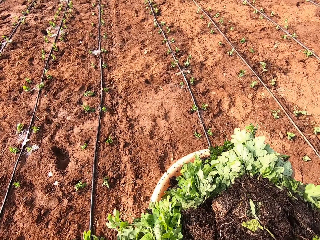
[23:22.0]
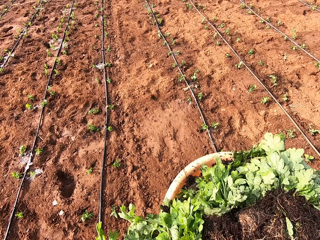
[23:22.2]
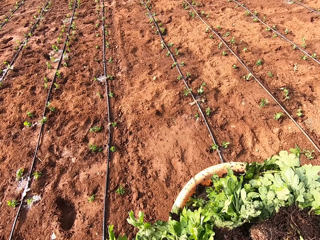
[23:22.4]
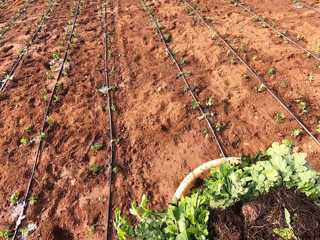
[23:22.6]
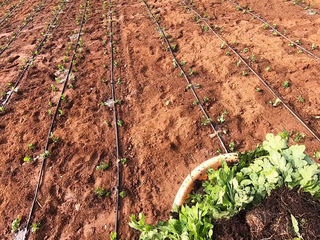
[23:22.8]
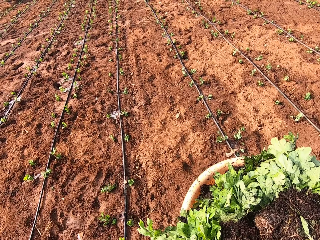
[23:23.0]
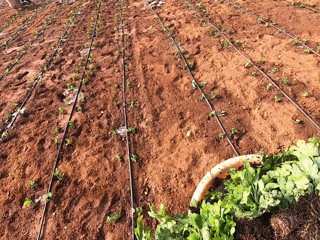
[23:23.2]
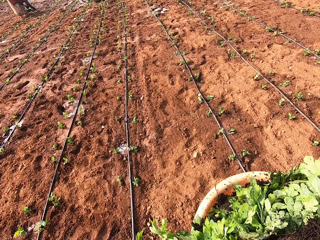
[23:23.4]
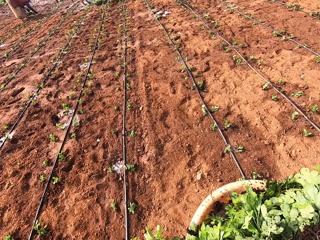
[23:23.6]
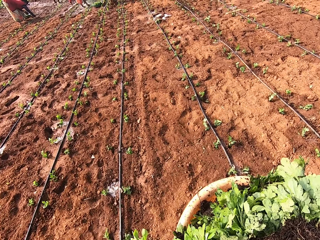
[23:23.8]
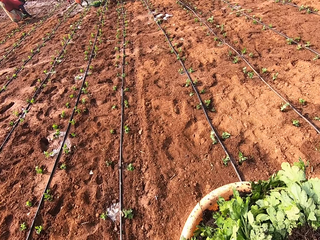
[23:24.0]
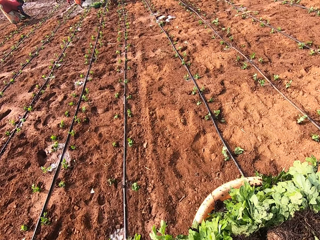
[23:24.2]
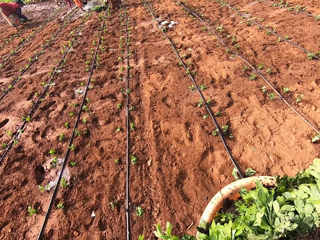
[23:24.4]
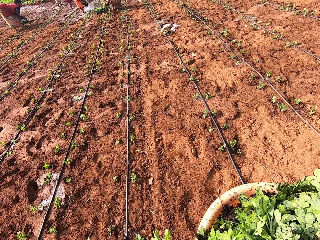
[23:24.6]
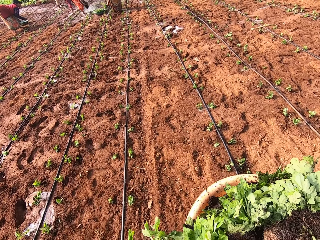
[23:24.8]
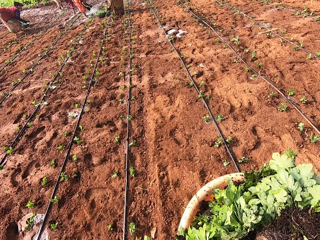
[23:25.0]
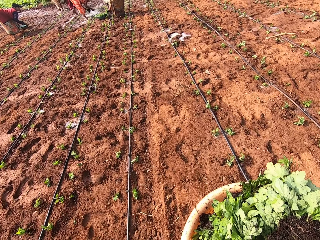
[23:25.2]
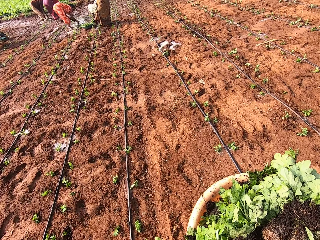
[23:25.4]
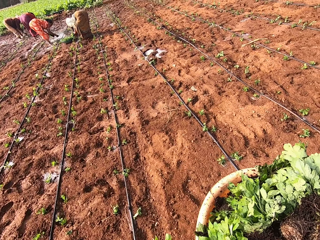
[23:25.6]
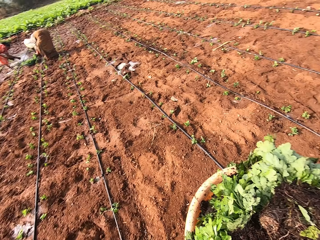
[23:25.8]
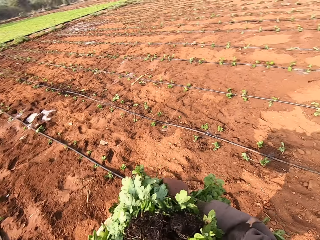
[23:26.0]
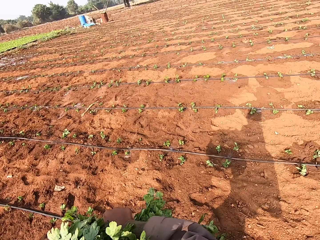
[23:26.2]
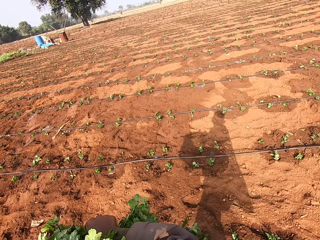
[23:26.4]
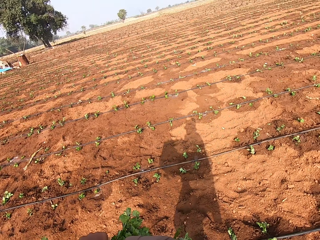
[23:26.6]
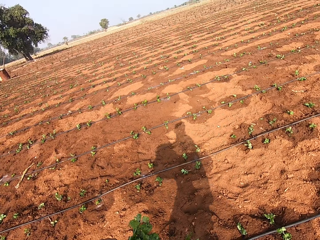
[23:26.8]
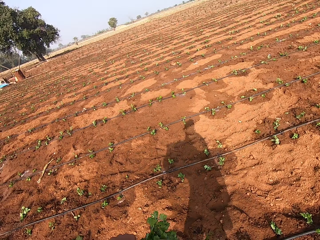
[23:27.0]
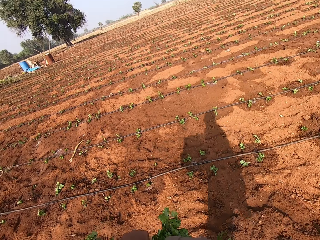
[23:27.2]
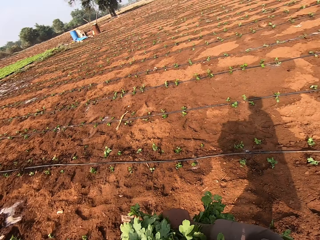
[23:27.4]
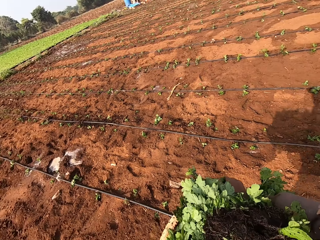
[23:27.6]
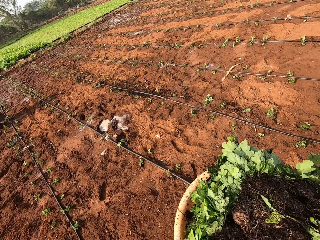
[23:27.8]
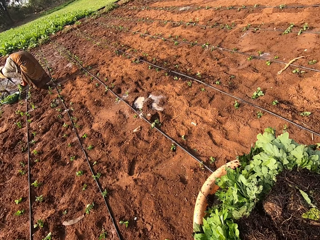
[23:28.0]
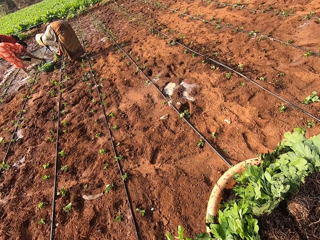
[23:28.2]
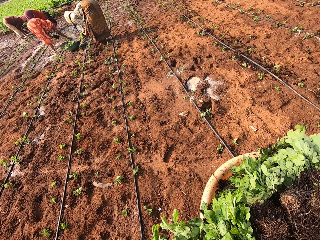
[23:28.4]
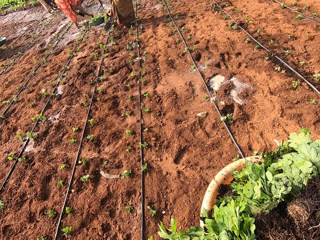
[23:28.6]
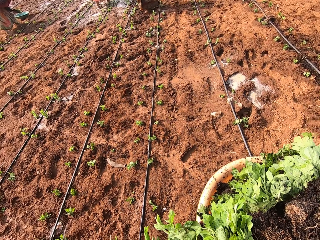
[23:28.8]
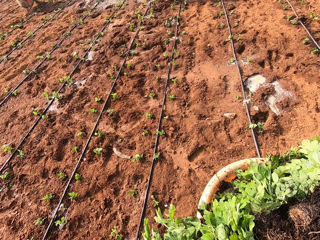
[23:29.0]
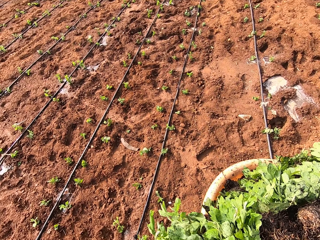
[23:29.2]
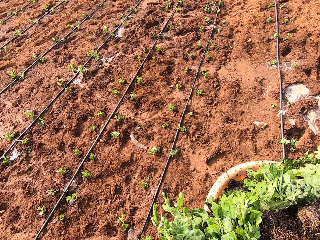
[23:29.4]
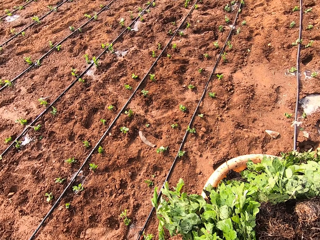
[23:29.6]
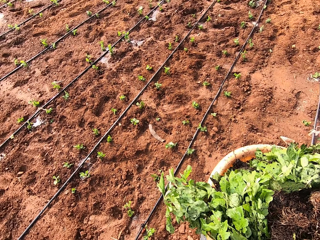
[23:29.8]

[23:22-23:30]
A woman plants vegetables in the soil with her right hand. Another woman plants vegetables in the soil with her right hand. The other woman picks vegetables from her left hand with her right hand. The first woman picks vegetables from her left hand with her right hand. A third woman holds some vegetables in her left hand. The third woman picks up a bowl of vegetables with her right hand.

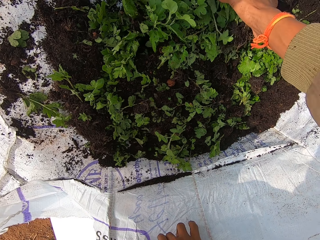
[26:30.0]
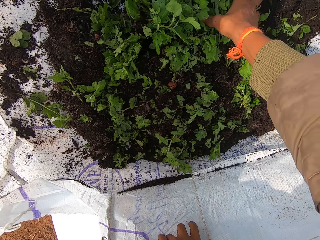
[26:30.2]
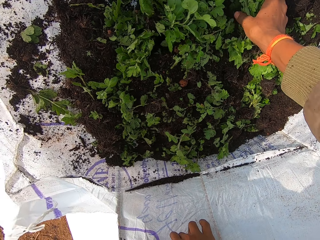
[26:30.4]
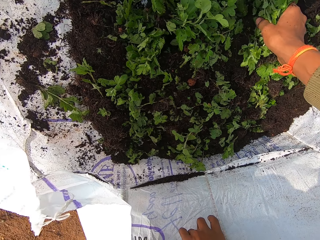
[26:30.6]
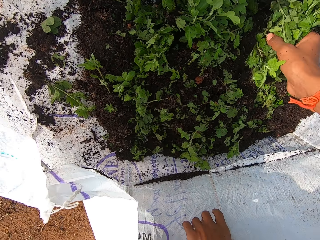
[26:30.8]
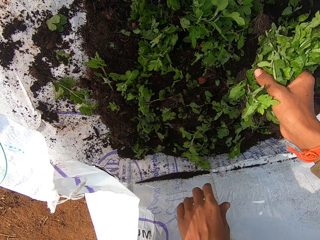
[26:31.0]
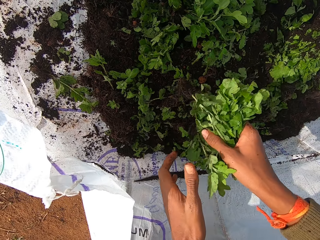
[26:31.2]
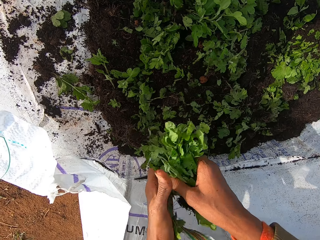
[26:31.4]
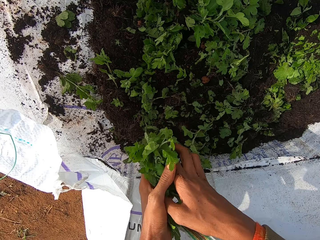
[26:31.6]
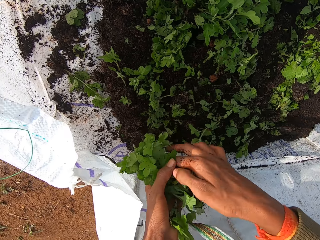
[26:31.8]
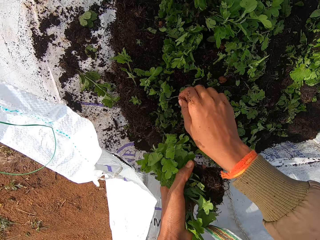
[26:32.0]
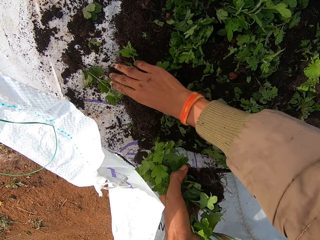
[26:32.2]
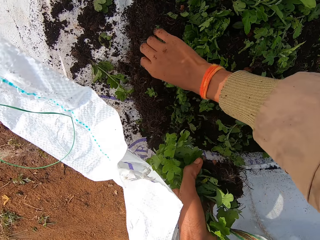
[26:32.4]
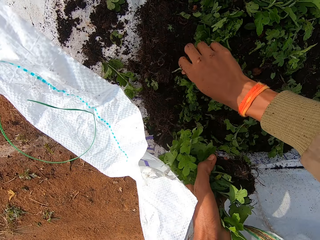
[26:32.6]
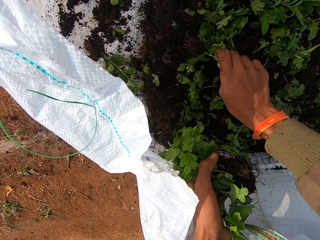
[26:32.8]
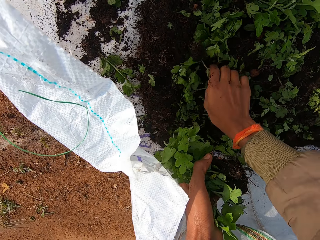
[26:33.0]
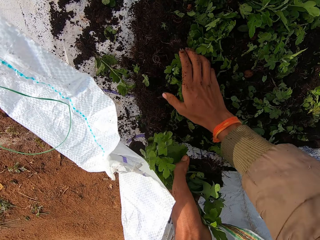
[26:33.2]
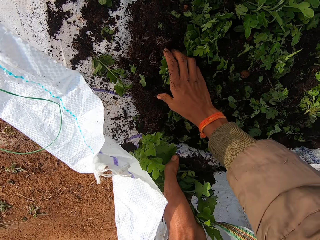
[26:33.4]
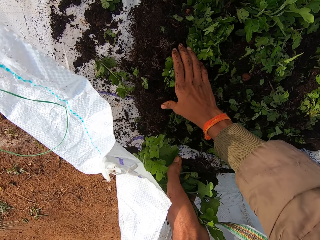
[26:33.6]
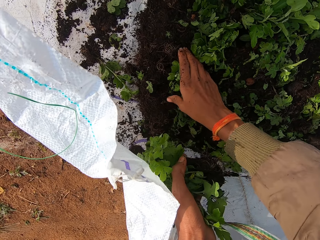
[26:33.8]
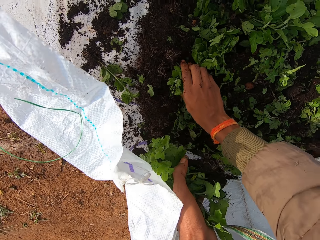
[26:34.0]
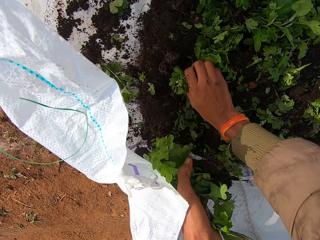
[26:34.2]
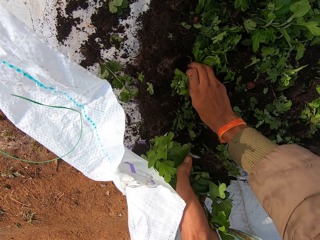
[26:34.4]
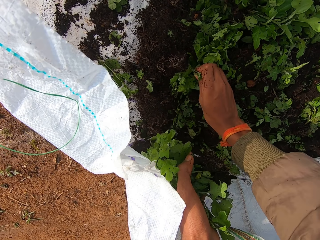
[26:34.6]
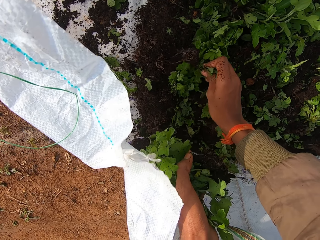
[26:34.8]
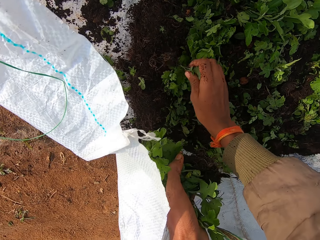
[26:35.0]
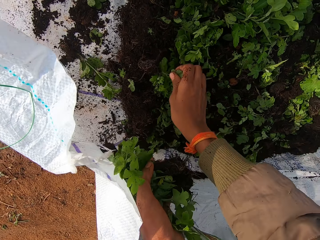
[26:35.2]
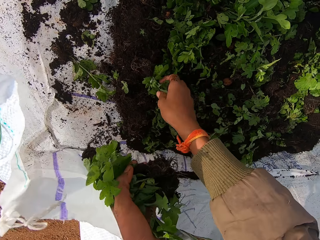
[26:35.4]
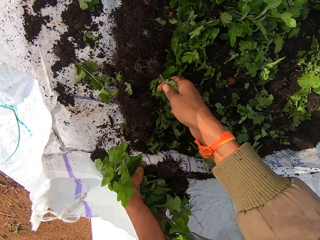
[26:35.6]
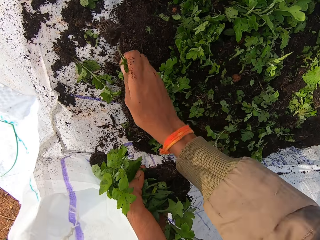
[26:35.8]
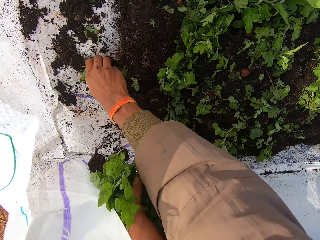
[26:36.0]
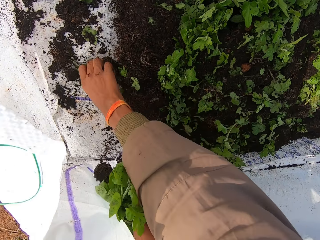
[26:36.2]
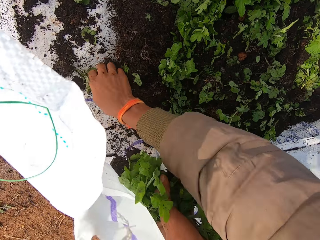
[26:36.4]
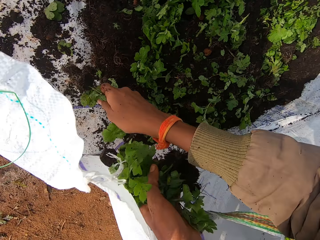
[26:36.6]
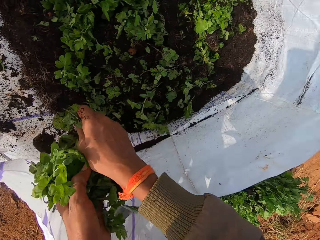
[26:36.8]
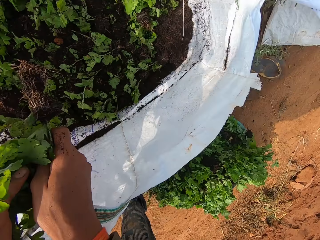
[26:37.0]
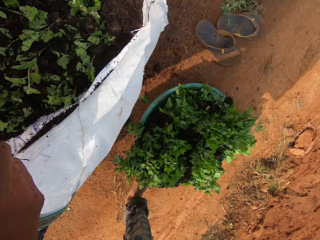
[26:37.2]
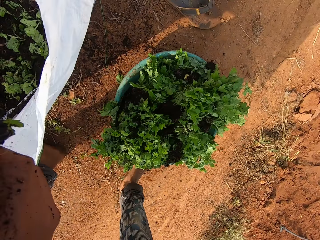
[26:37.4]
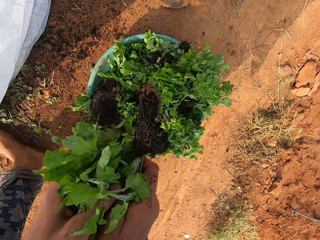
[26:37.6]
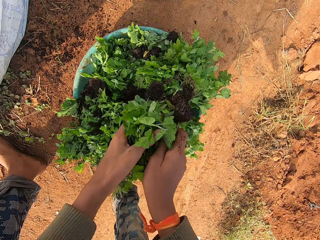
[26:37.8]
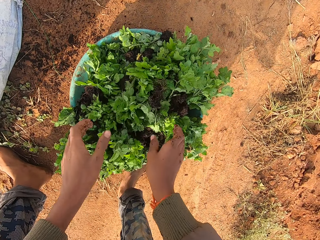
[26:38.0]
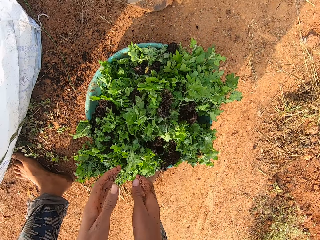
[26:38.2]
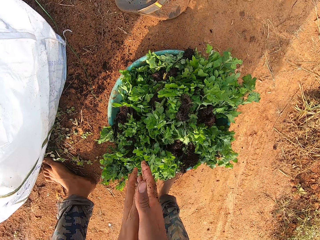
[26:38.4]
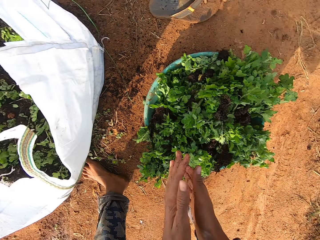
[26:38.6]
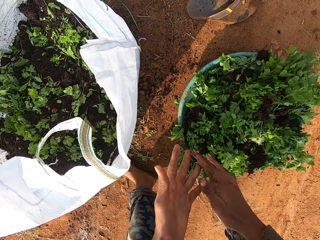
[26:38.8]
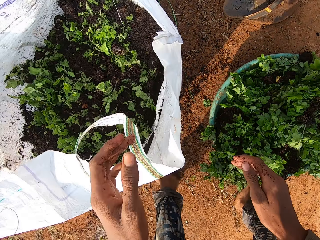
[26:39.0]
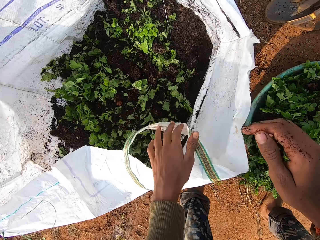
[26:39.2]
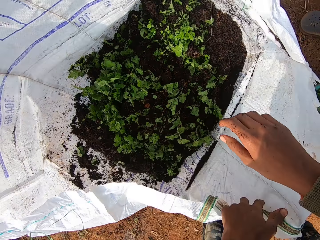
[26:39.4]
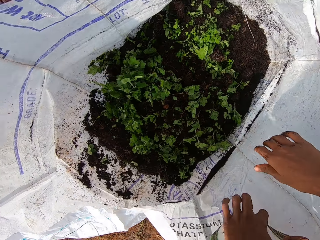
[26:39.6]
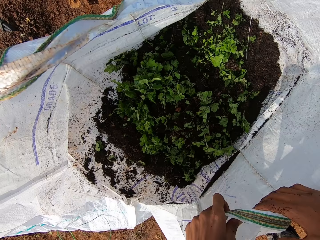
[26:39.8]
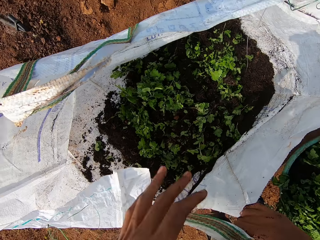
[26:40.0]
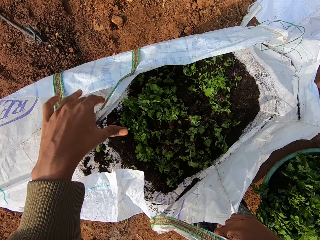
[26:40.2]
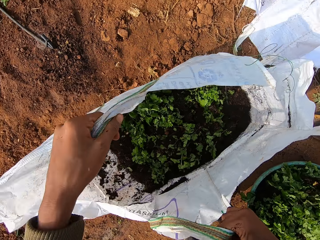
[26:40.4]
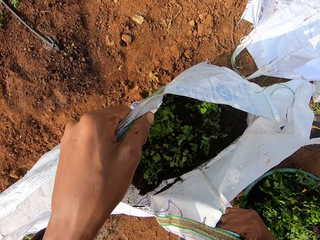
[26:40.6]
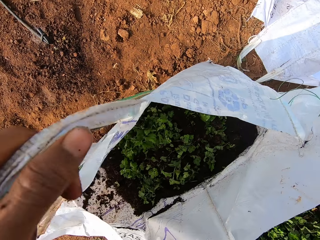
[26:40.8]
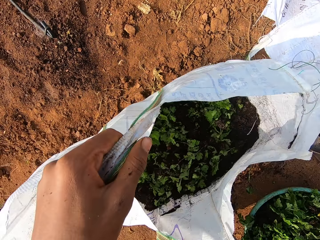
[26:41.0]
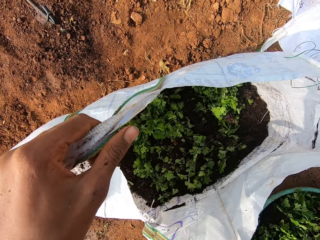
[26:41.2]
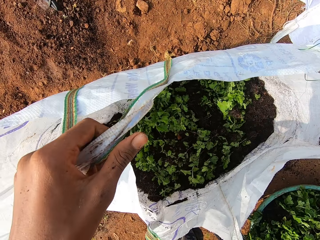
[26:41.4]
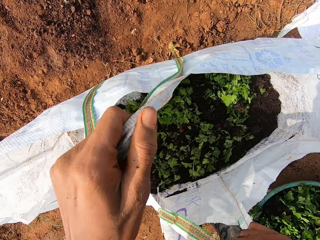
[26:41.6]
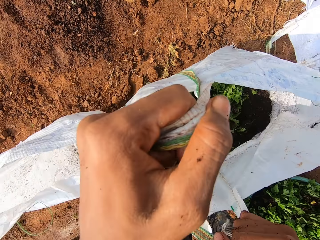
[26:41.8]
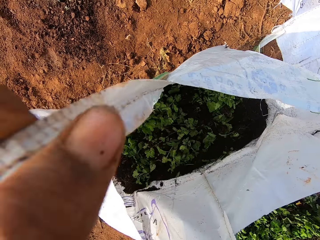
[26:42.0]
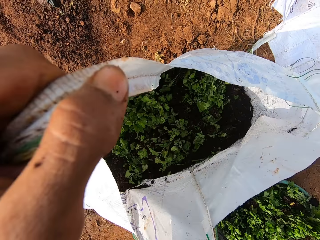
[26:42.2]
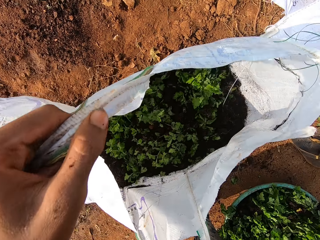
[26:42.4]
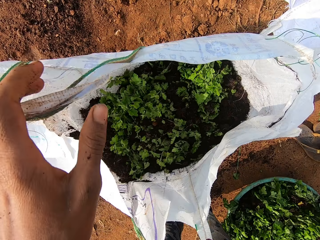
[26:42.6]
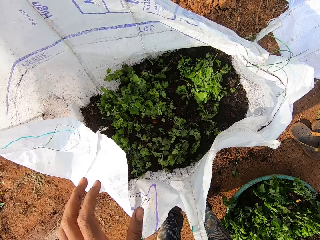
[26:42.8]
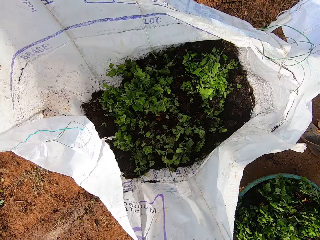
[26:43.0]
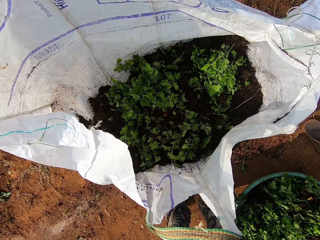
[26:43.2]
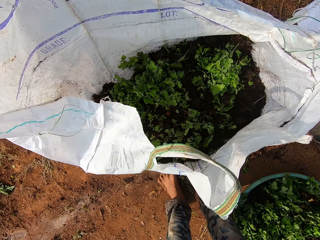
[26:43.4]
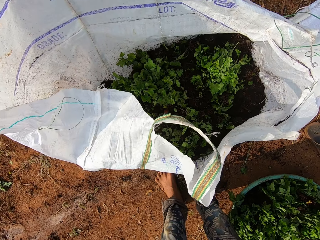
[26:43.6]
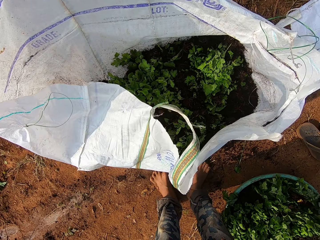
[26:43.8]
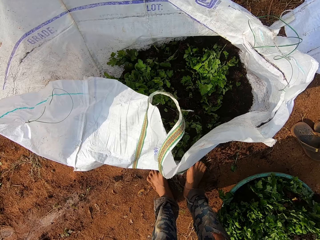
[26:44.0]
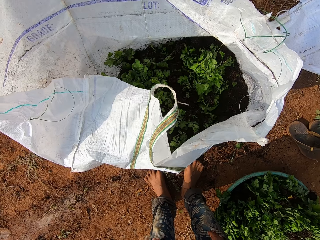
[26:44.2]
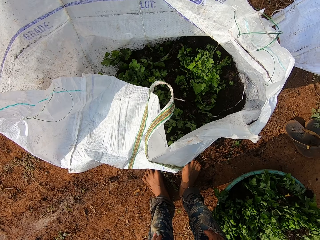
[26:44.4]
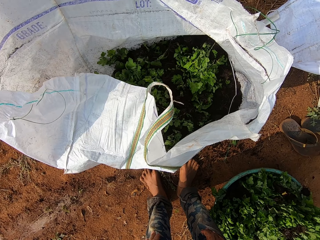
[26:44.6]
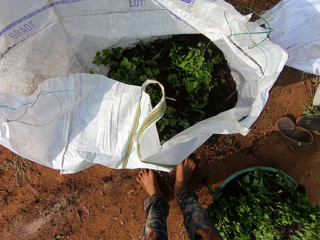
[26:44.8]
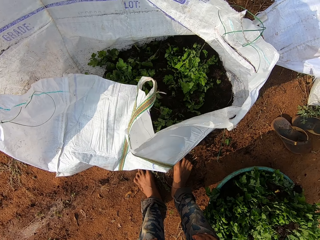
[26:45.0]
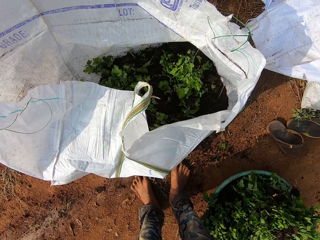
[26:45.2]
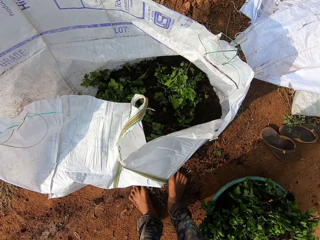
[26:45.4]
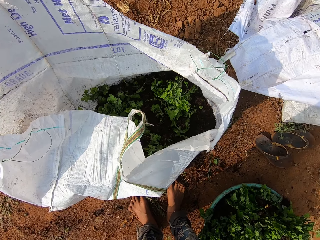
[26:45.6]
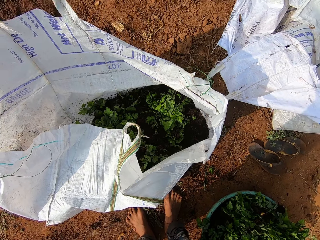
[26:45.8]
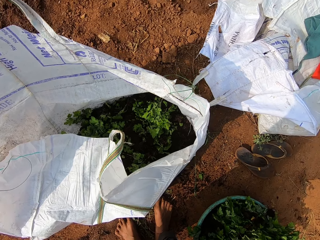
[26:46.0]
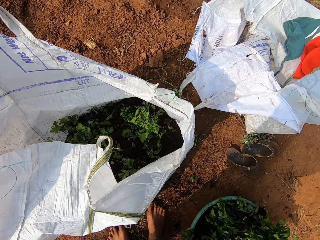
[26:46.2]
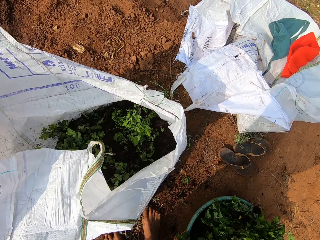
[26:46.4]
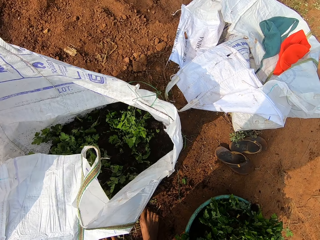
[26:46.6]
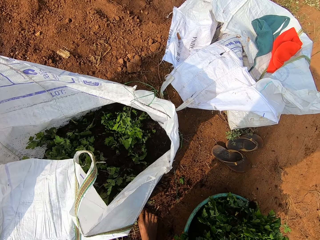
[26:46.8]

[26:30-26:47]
The camera wearer passes the vegetables from her right hand to her left hand. She picks some vegetables from the sack with her right hand. She presses the vegetables in her right hand against the vegetables in her left hand. She drops the vegetables in the bowl on the soil with both hands. She wipes both hands together. She pulls open the sack of vegetables with her left hand. She holds the sack with her right hand. She holds the sack with both hands. She picks up the sack with both hands and drops the sack on the soil with both hands. She picks up the sack with both hands again and drops the sack on the soil with both hands again. She looks around.
